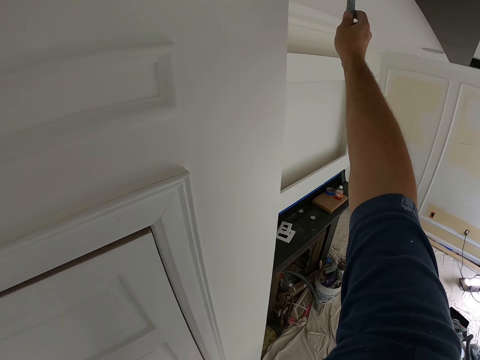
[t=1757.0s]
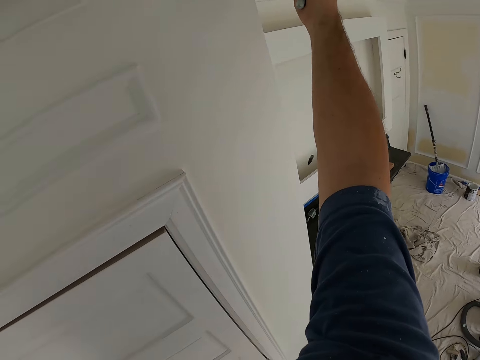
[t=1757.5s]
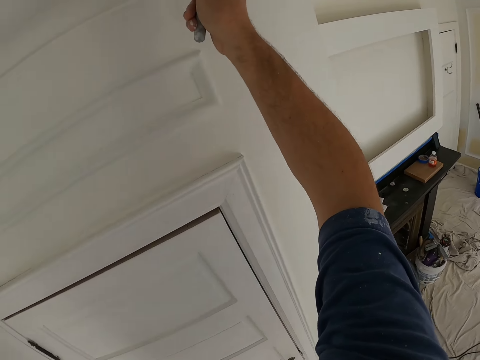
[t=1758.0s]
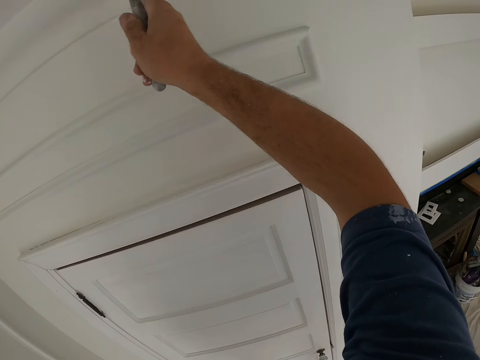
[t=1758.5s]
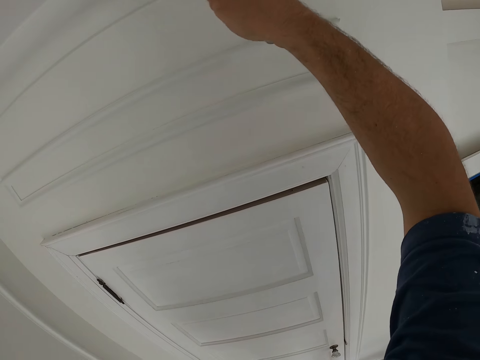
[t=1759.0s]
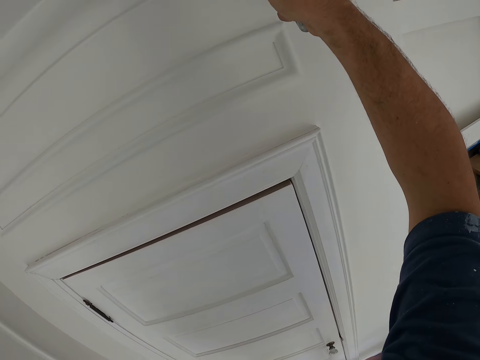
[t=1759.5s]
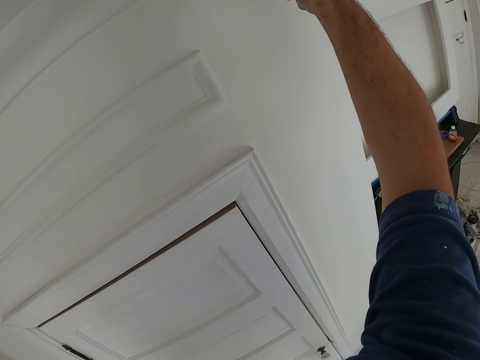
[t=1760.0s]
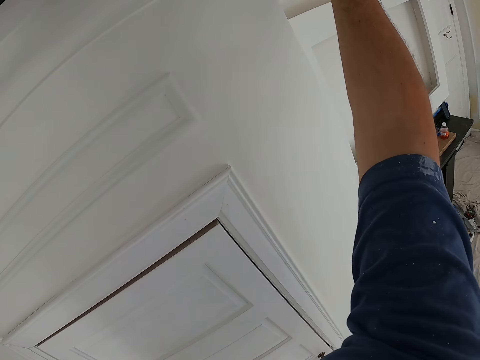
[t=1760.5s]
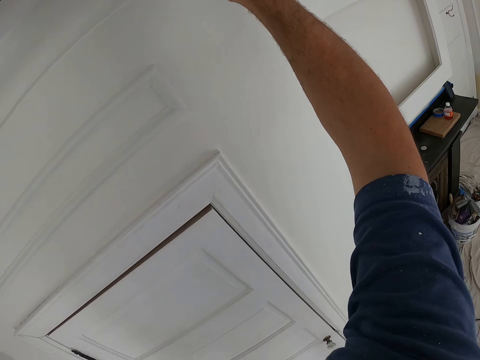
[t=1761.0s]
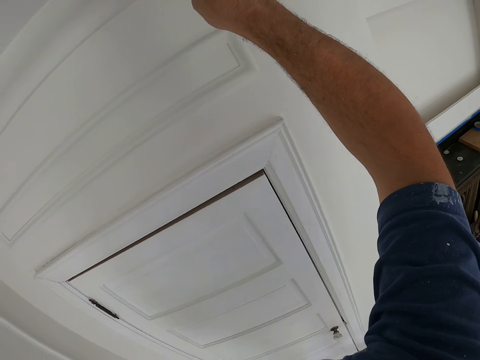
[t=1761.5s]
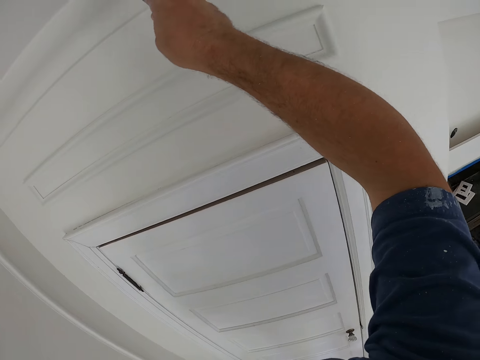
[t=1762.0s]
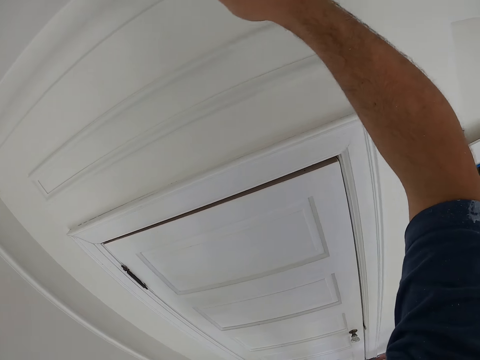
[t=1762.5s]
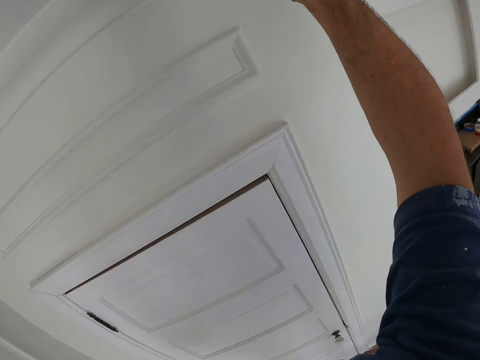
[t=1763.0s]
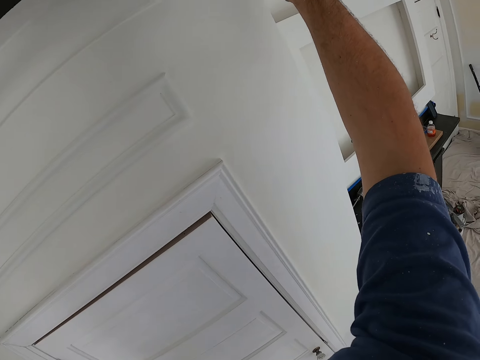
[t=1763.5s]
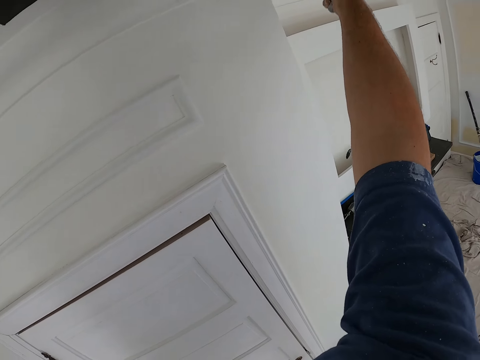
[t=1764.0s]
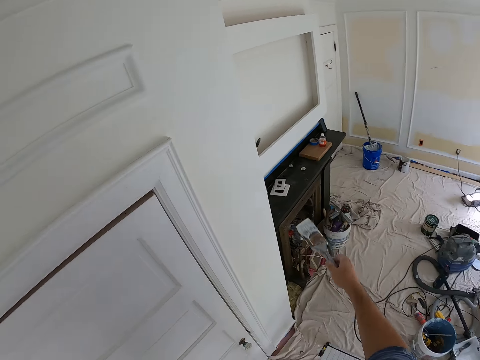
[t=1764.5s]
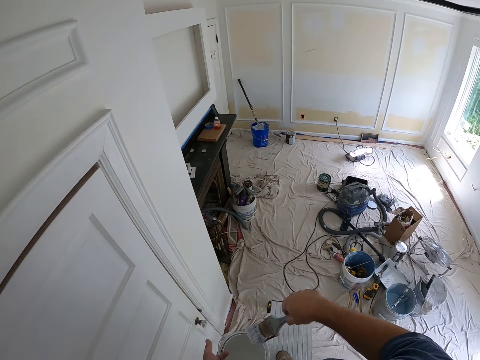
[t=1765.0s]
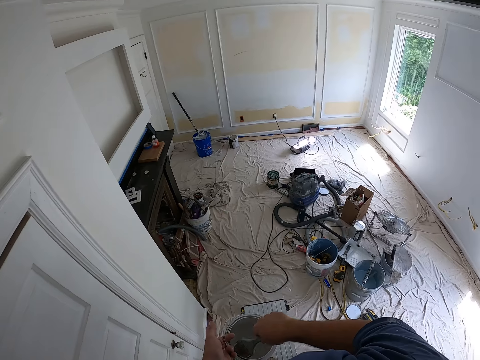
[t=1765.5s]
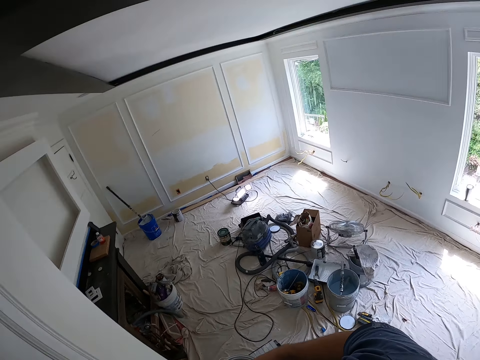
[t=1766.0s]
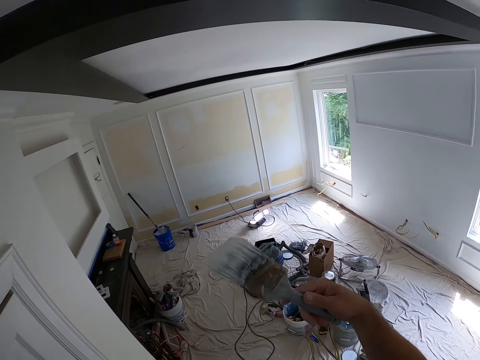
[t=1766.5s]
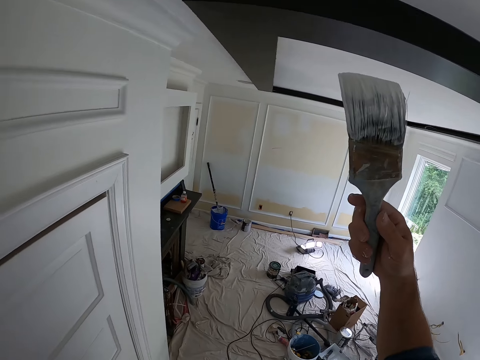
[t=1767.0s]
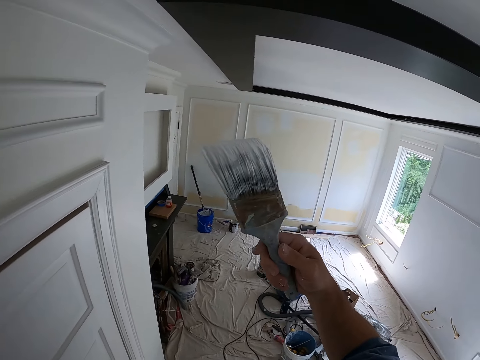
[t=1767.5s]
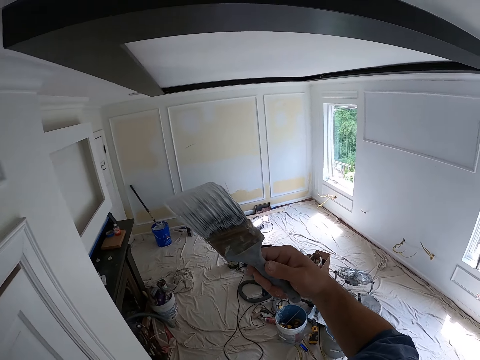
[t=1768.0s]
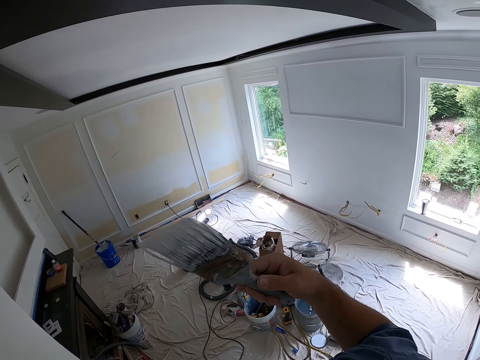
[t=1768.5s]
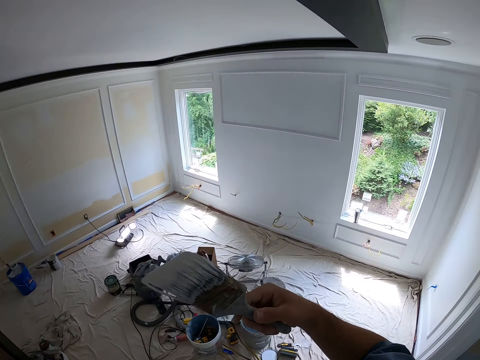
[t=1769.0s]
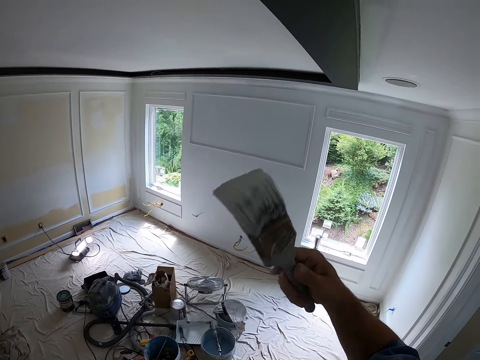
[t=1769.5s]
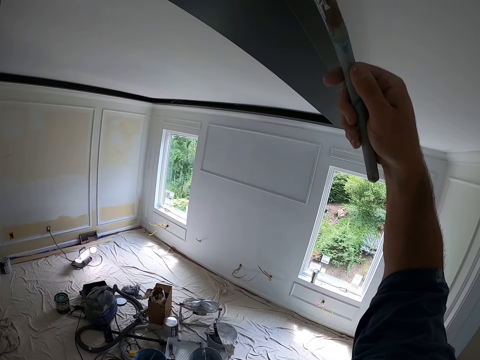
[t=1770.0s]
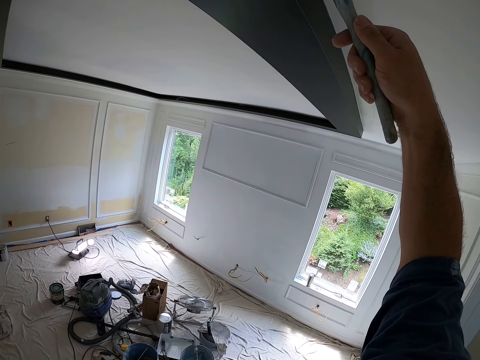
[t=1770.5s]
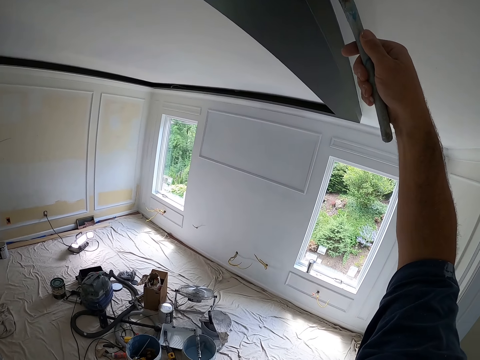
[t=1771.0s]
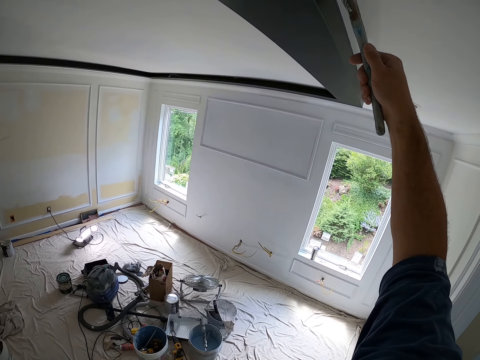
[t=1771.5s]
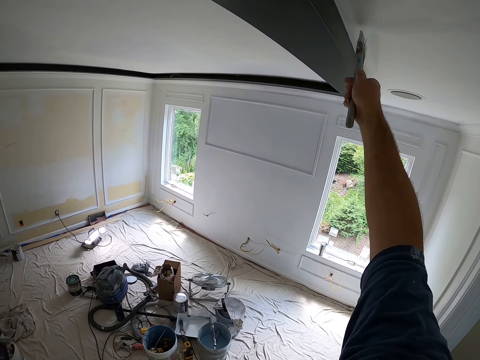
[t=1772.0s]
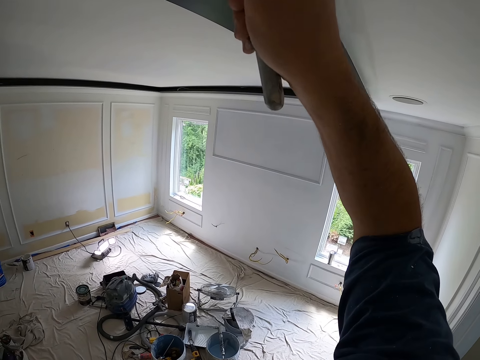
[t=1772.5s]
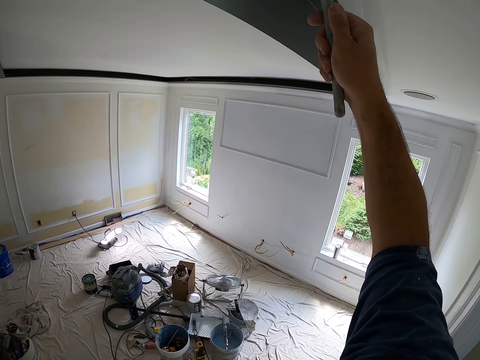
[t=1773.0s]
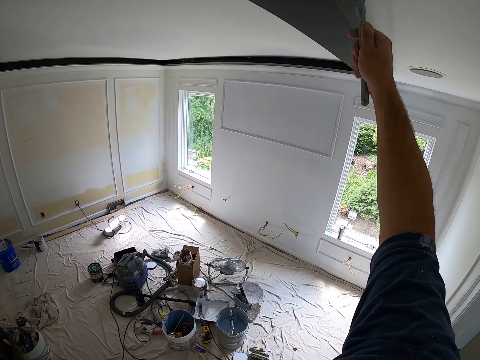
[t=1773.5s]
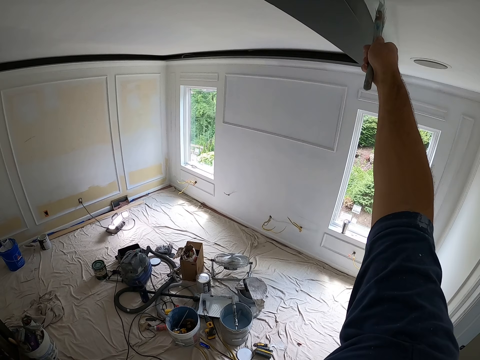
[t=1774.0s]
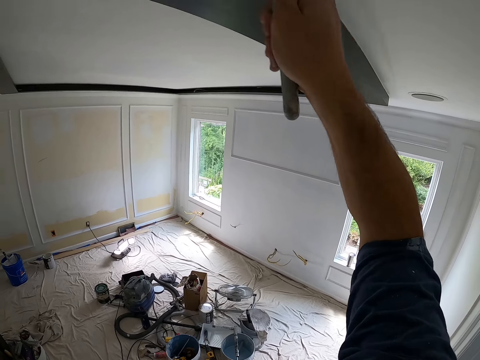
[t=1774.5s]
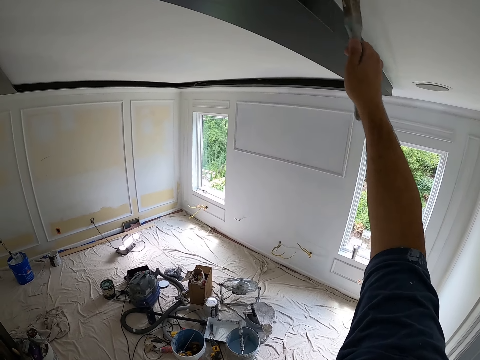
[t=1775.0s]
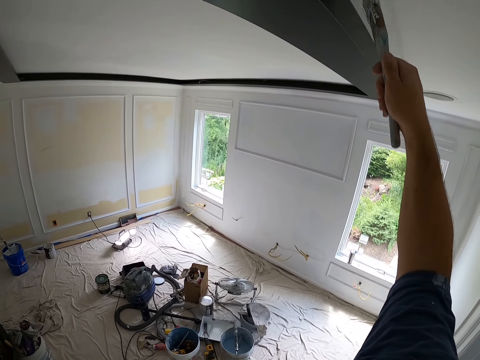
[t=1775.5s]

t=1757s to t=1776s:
The camera wearer removes the paint brush from the wall. They touch the paint in the paint can with the paint brush. They remove the paint brush from the paint can. They paint the wall with the paint brush.

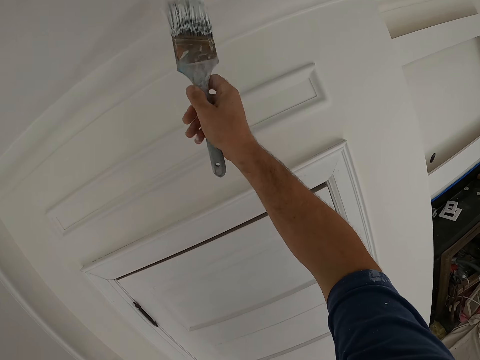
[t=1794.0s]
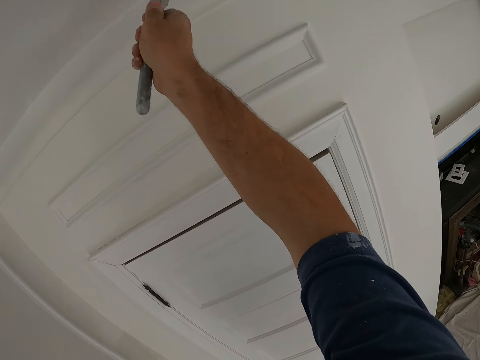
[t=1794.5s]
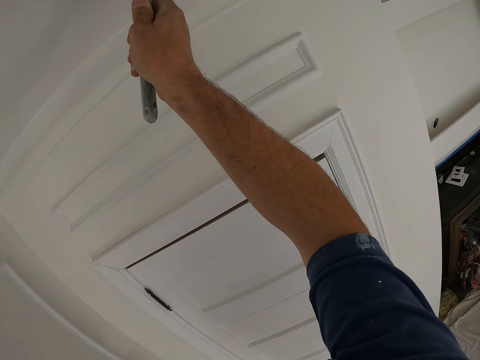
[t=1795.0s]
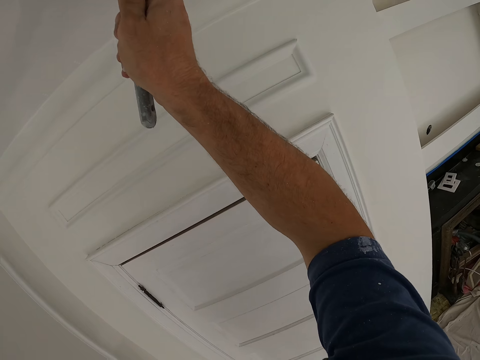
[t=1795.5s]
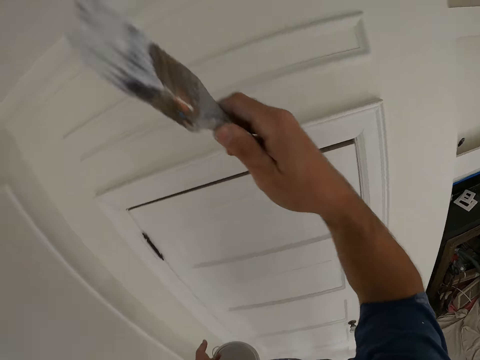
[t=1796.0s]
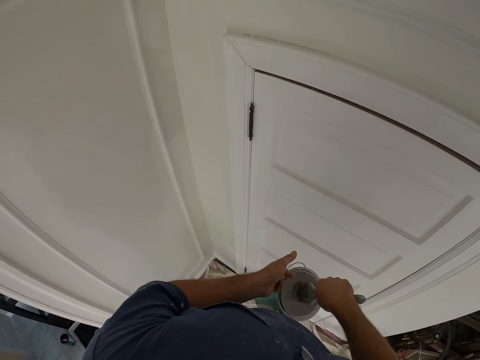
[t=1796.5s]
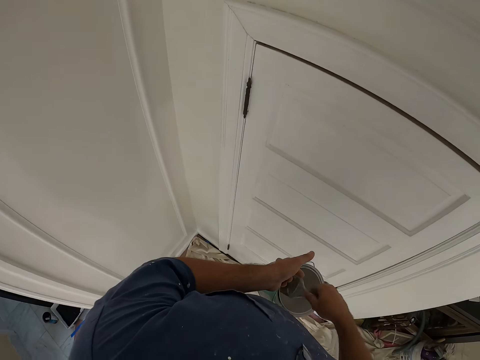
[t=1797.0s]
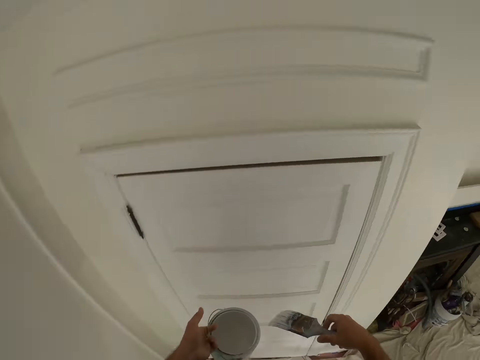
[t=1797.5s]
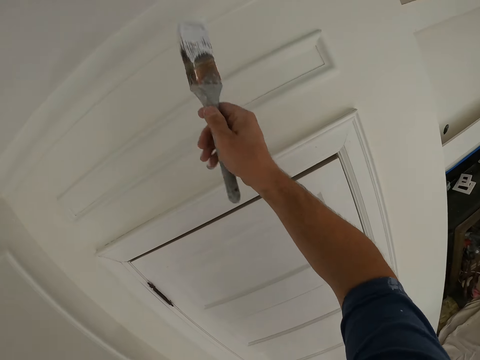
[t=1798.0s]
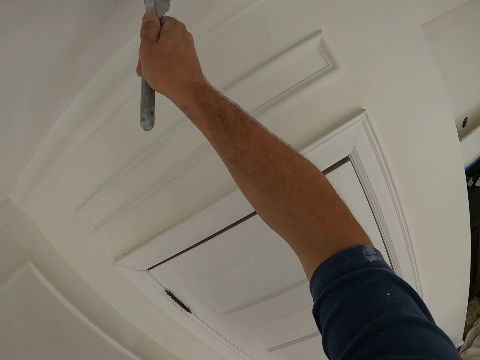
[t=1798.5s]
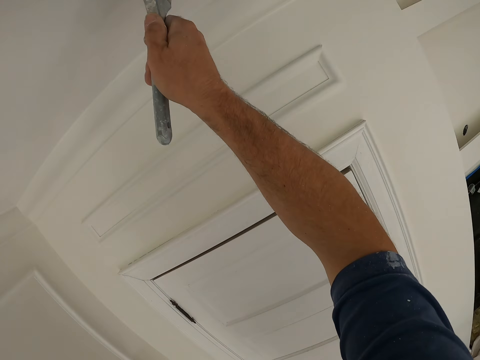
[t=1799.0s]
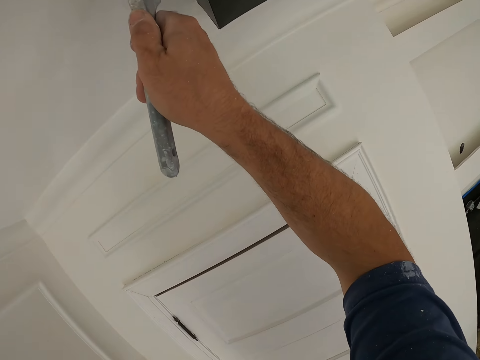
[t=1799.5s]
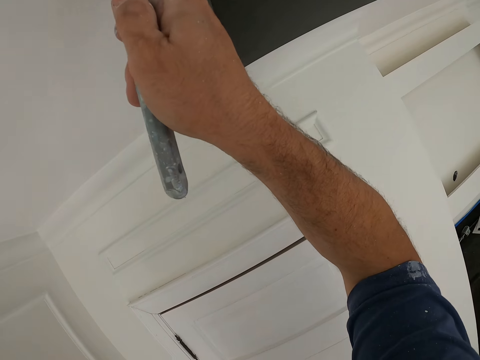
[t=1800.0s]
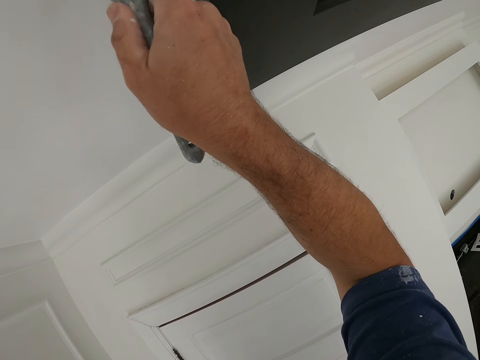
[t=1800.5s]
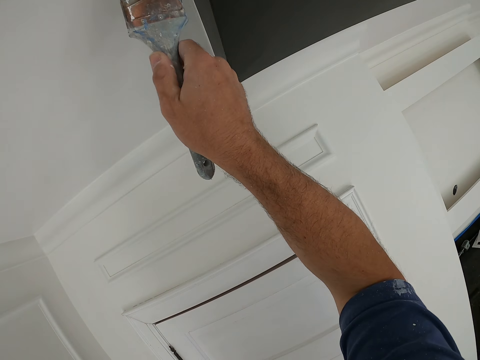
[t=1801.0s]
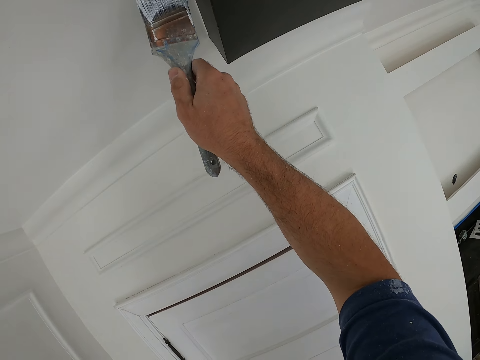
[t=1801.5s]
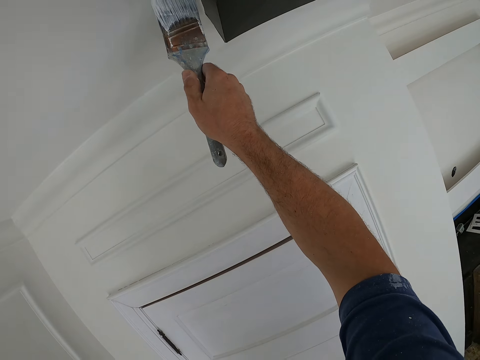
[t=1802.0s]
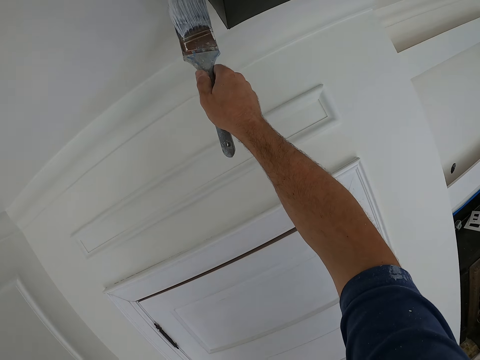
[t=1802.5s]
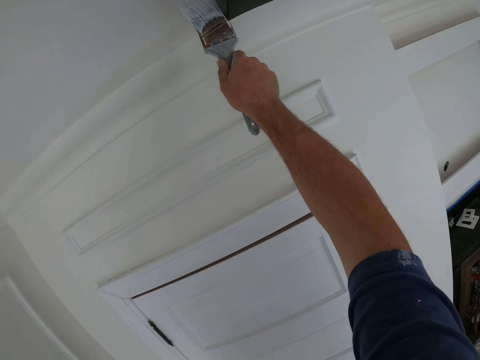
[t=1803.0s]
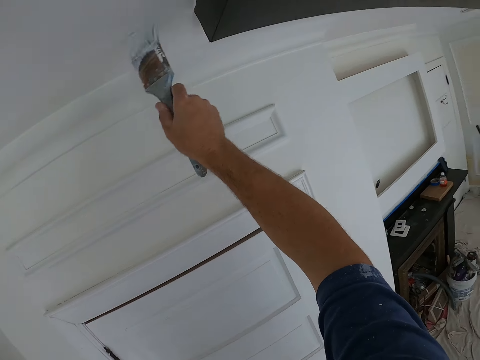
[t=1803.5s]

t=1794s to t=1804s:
The camera wearer removes the paint brush from the wall. They touch the paint in the paint can with the paint brush. They remove the paint brush from the paint can. They paint the wall with the paint brush.
